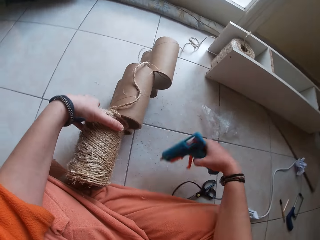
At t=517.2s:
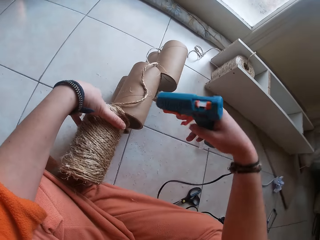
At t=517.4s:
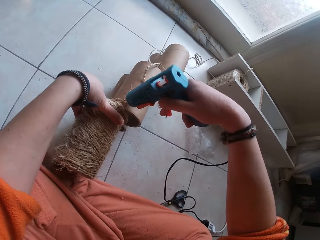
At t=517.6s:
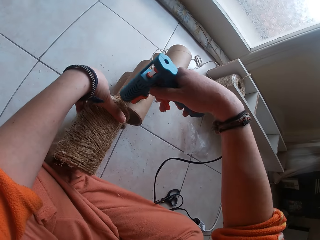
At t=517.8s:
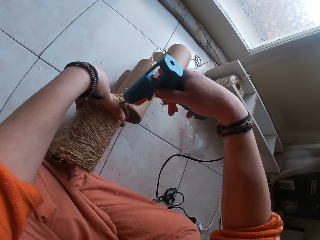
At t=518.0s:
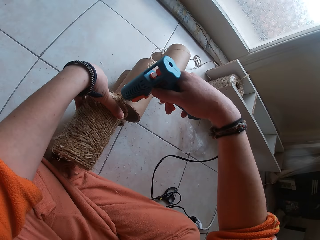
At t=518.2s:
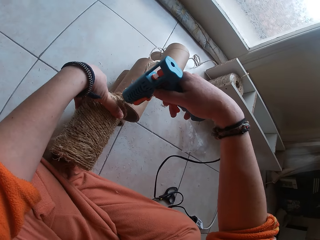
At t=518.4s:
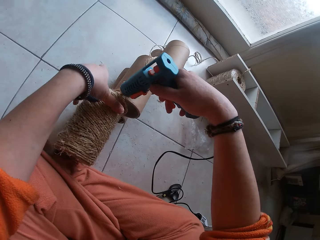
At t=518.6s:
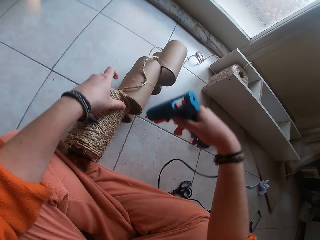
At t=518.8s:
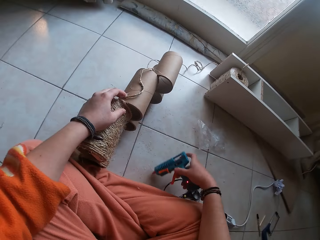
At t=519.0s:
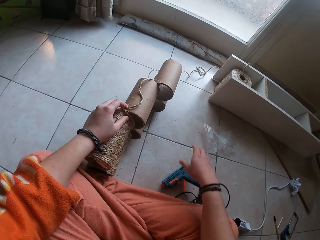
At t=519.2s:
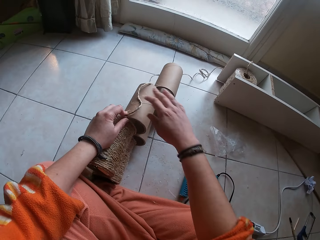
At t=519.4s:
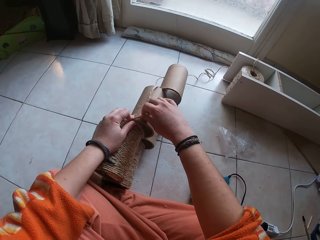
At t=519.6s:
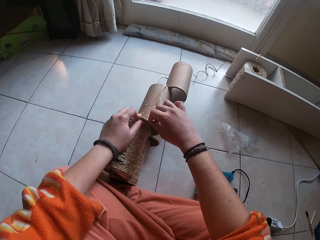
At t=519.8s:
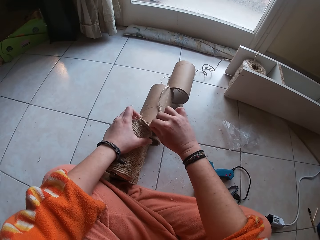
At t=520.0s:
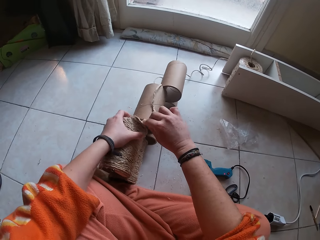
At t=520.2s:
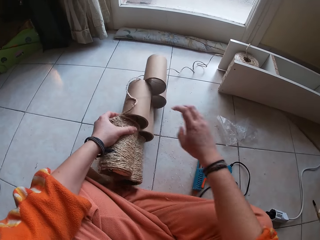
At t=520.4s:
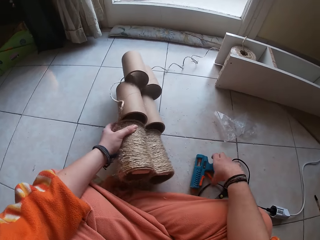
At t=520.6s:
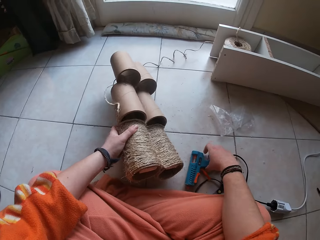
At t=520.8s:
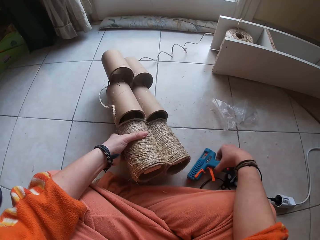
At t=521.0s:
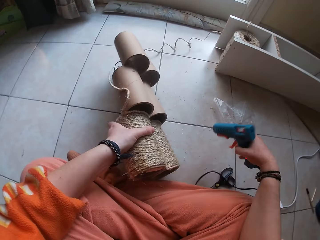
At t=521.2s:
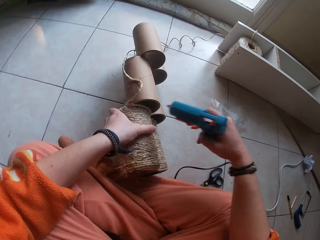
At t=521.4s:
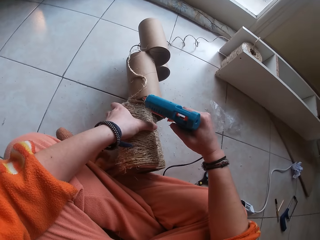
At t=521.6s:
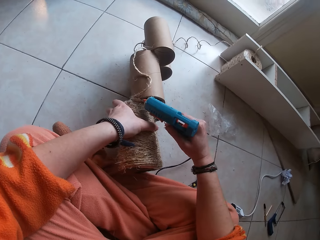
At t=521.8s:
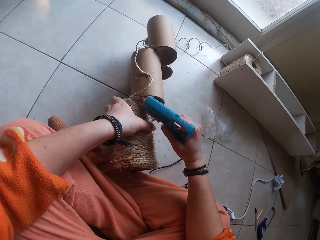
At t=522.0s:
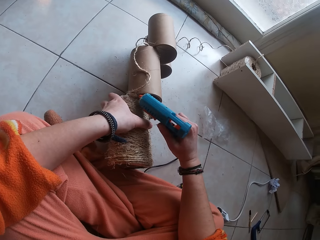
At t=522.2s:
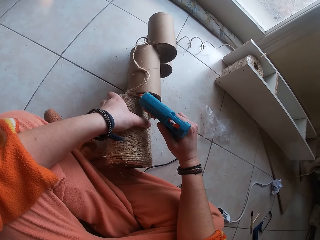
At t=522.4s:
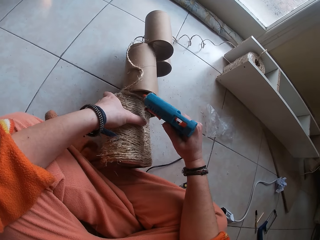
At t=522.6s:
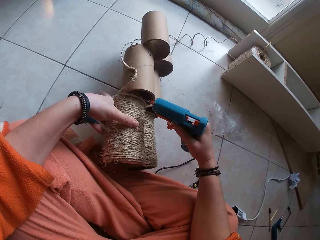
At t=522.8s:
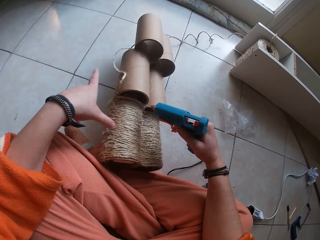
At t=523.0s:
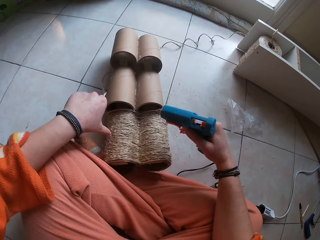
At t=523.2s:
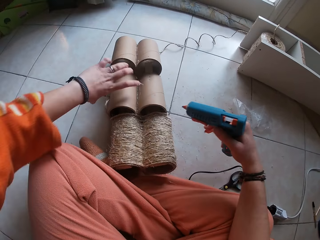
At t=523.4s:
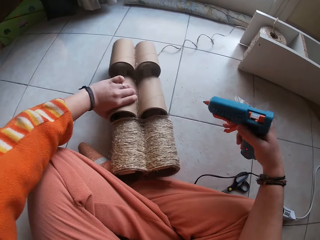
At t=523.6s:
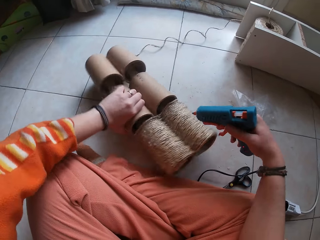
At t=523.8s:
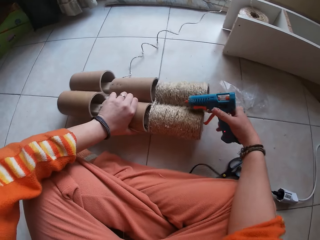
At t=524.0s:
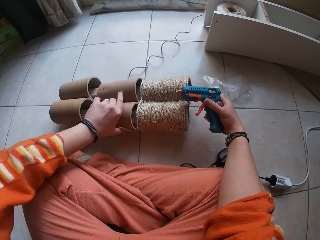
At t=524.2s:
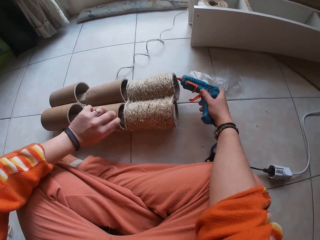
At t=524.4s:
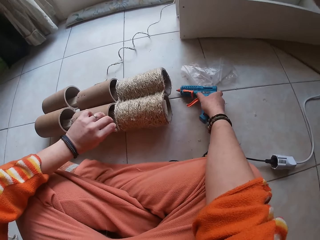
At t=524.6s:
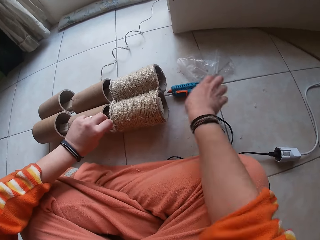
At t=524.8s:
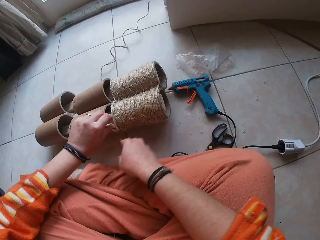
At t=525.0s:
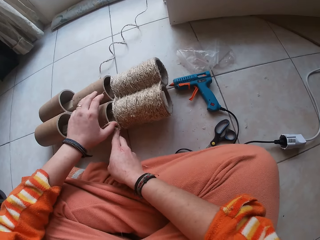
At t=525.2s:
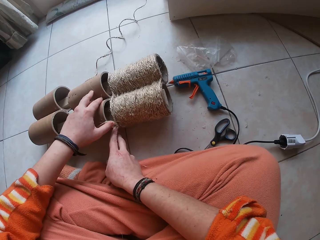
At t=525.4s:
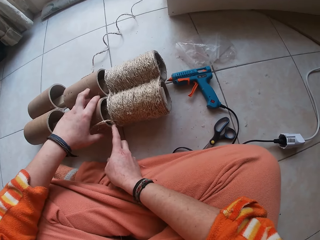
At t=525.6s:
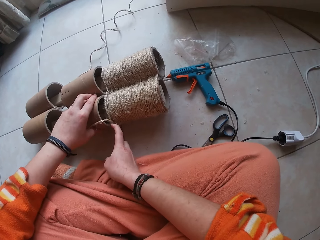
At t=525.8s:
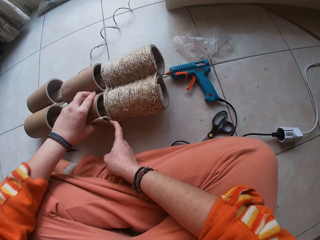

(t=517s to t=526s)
The camera wearer repositions the craft roll with her left hand. She picks the glue gun from the floor with her right hand. She applies glue on the craft roll with the glue gun in her right hand. She drops the glue gun in her right hand on the floor. She rolls the thread on the craft roll with her right hand. She attaches the rope to the glue. She repositions the craft roll with her left hand. She picks the glue gun from the floor with her right hand. She applies glue on the craft roll with the glue gun in her right hand. She repositions the craft roll with her left hand. She drops the glue gun in her right hand on the floor. She adjusts the thread on the craft roll with both hands.

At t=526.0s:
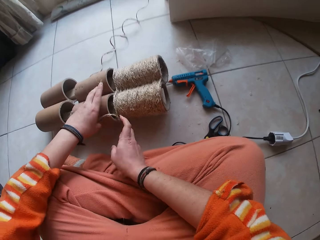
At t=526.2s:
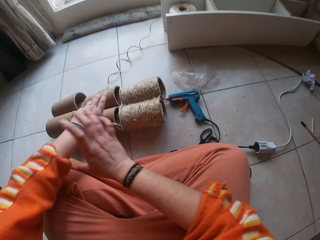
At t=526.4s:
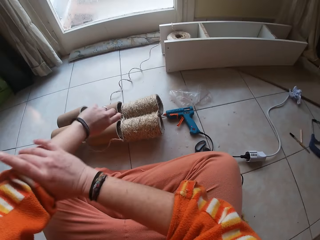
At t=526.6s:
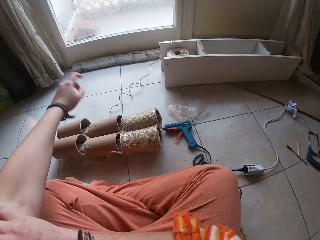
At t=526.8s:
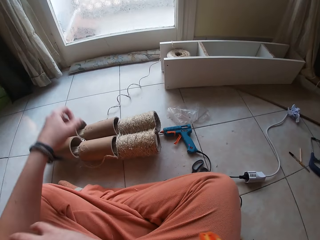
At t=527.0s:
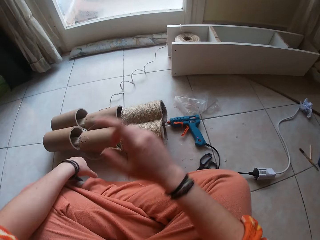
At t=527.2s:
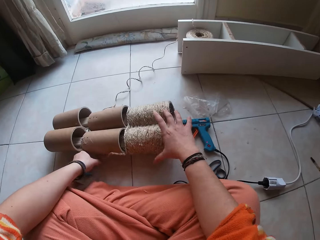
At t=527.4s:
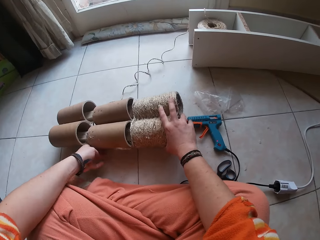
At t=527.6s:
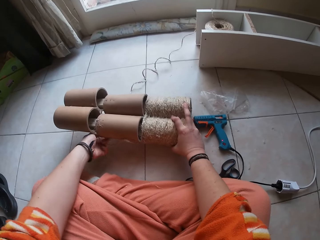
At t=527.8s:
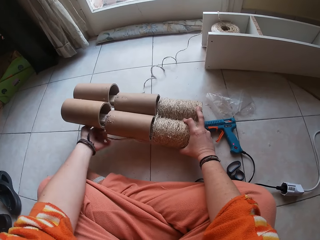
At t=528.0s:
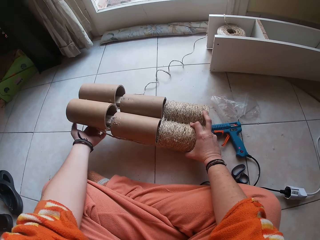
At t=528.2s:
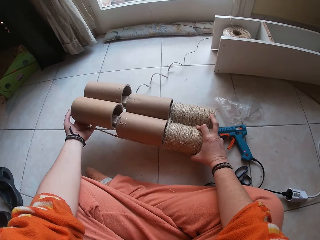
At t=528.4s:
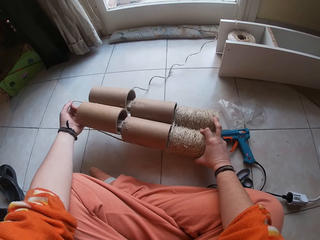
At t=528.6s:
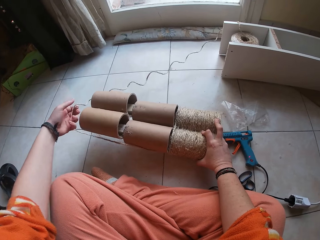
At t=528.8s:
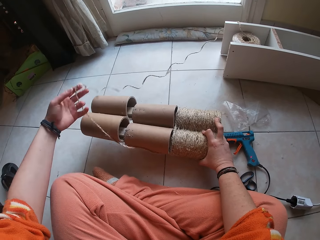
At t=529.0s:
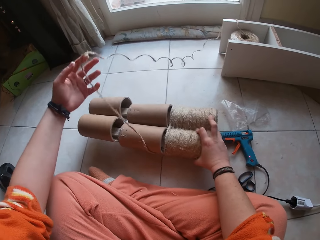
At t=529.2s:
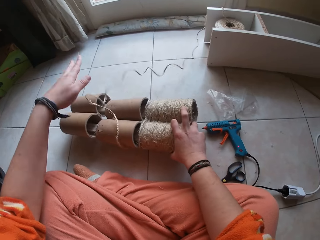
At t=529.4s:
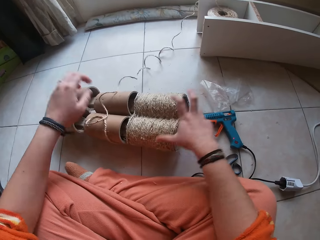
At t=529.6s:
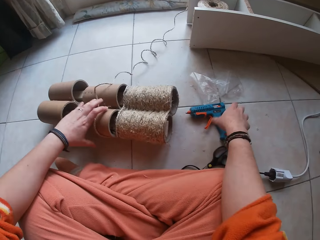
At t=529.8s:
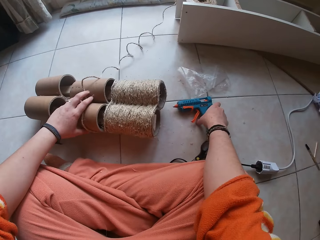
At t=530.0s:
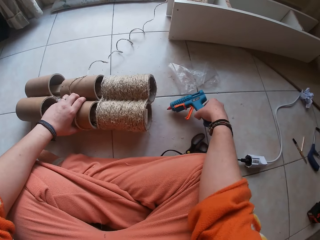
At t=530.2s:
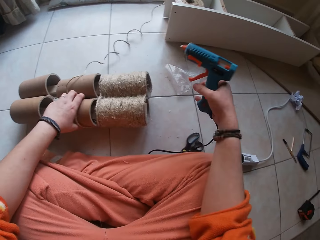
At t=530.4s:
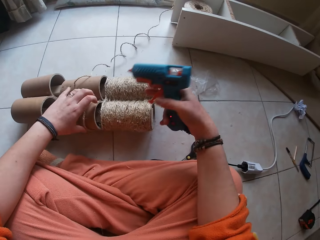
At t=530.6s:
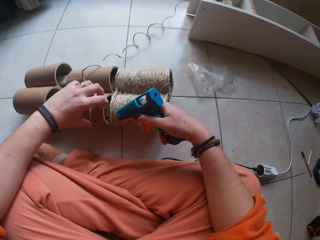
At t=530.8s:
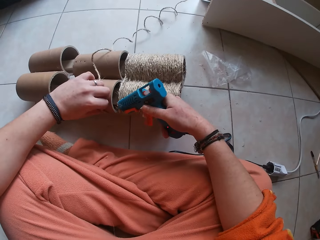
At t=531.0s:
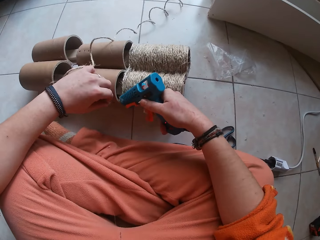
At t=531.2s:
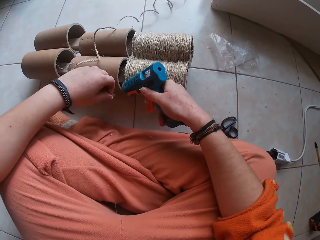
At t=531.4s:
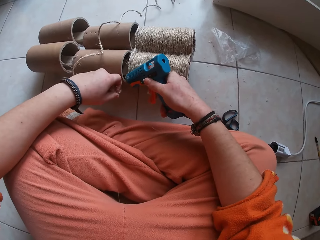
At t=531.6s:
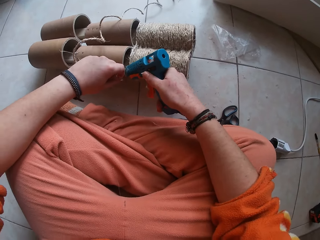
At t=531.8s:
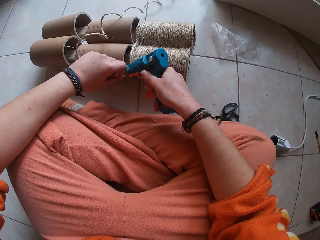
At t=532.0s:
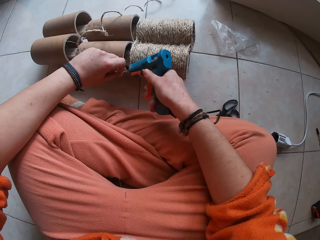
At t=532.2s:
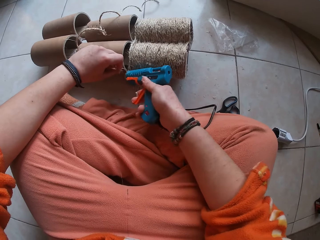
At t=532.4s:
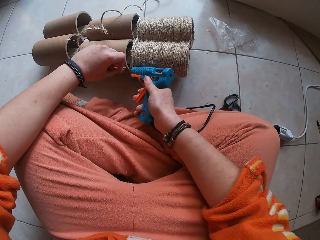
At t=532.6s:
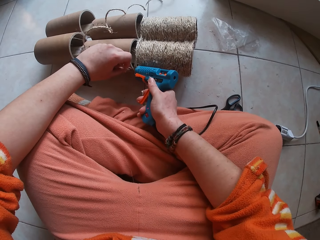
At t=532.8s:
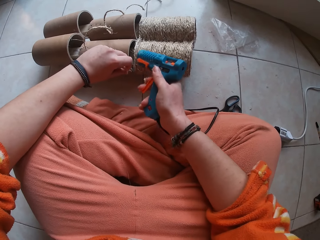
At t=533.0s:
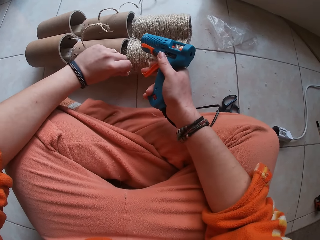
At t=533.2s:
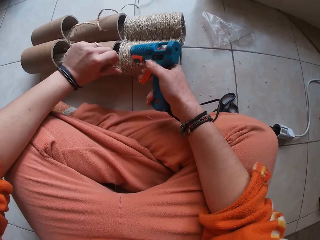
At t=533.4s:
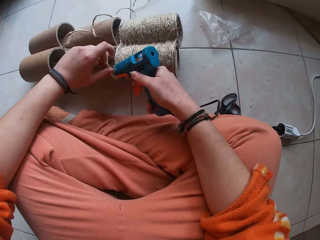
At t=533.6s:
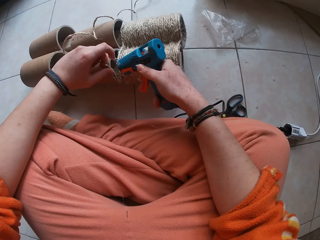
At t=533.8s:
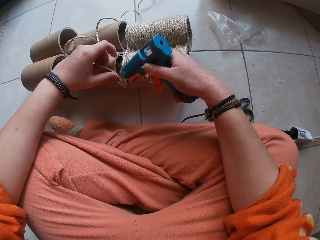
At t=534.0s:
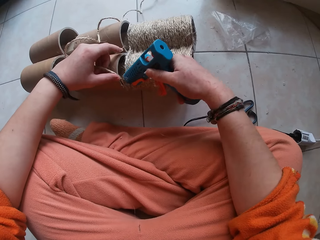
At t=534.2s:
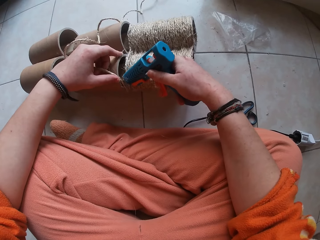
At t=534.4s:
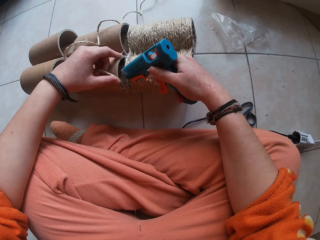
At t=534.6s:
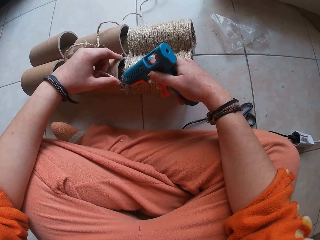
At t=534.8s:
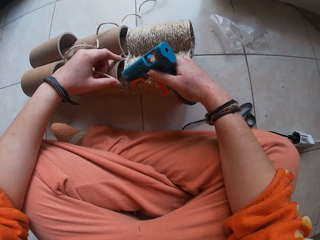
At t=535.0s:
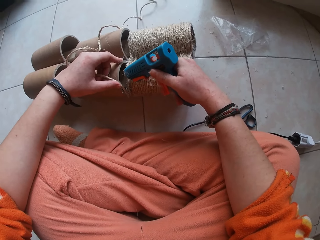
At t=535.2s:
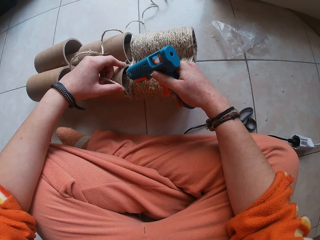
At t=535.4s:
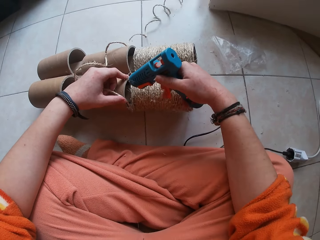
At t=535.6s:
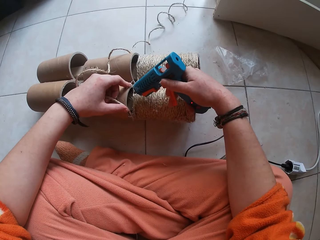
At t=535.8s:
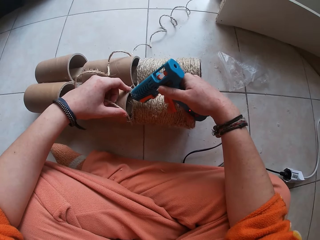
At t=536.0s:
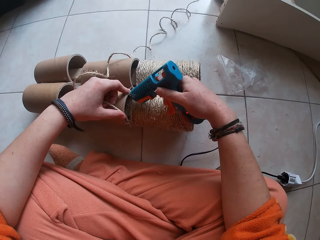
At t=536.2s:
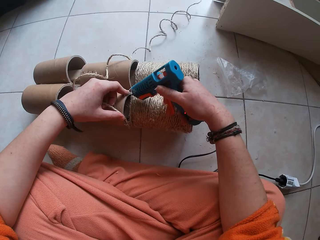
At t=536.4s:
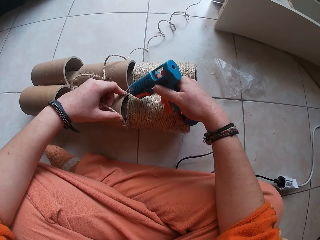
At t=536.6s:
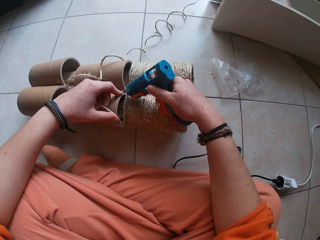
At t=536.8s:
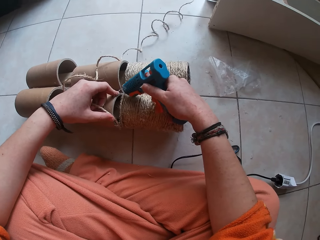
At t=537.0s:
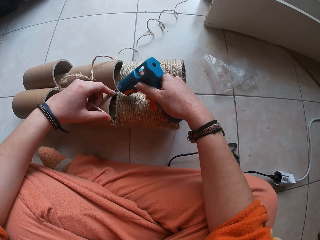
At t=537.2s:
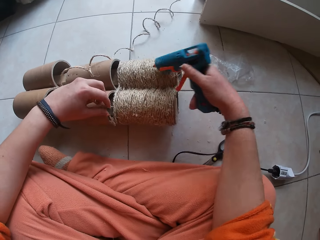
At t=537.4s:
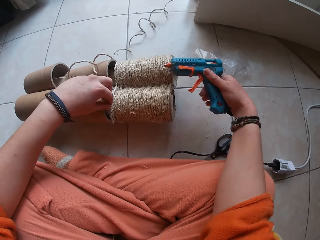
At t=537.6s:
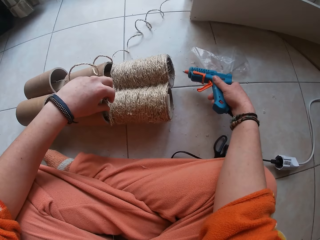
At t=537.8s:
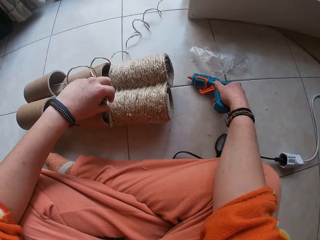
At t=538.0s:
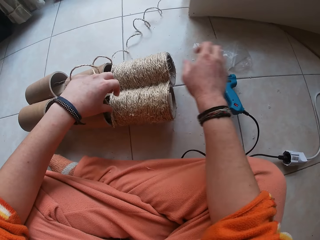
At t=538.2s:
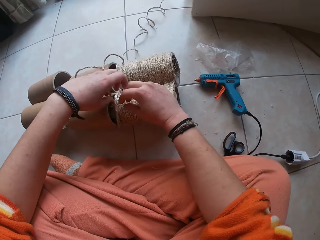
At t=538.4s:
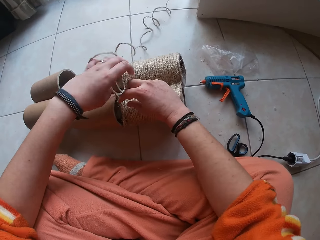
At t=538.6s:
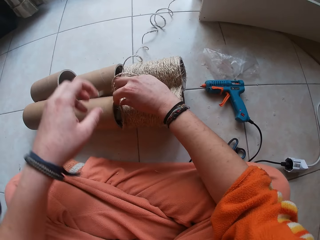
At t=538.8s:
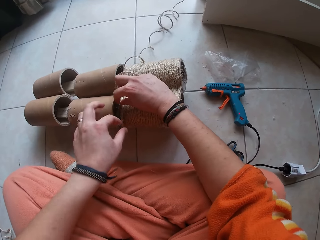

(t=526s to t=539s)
The camera wearer attaches the rope to the glue. She rolls the sleeve of her shirt with her right hand. She adjusts the rope. She lifts the craft roll off the ground with her right hand and pulls the thread with her left hand. She picks up the glue gun from the floor with her right hand. She holds the thread on the craft roll with her left hand. She applies glue on the craft roll with the glue gun in her right hand. She drops the glue gun in her right hand on the floor.
